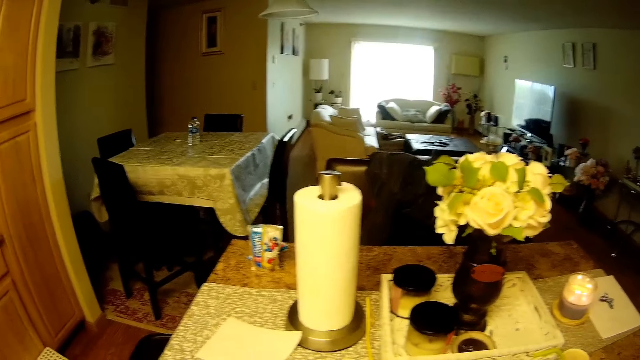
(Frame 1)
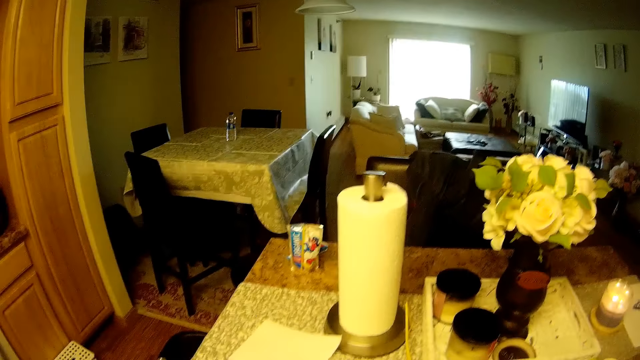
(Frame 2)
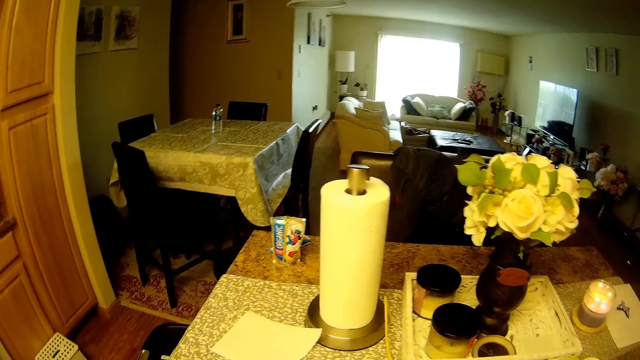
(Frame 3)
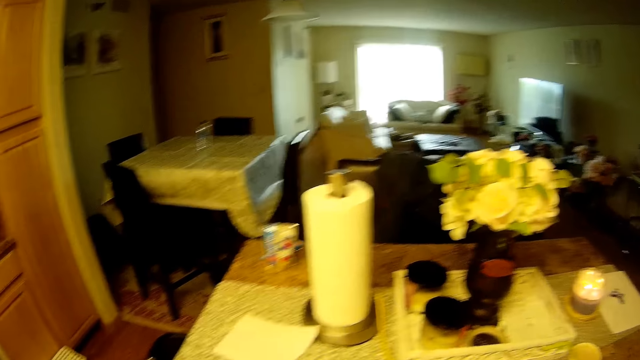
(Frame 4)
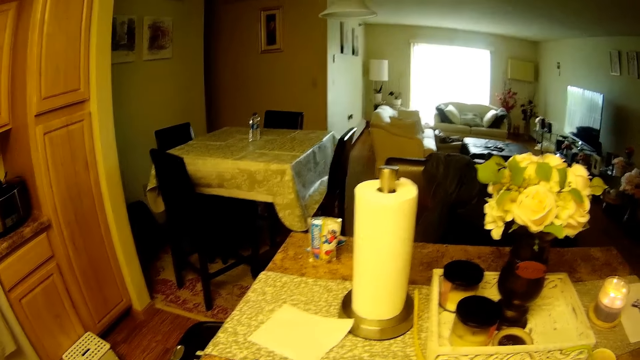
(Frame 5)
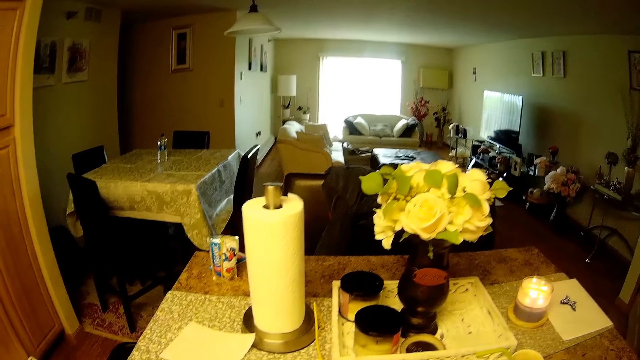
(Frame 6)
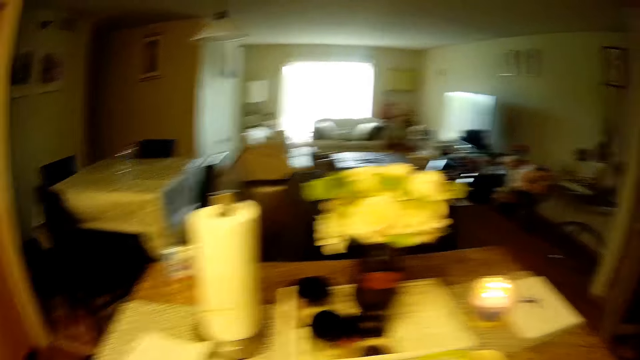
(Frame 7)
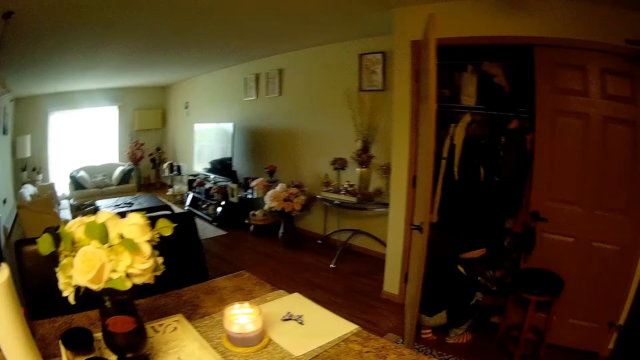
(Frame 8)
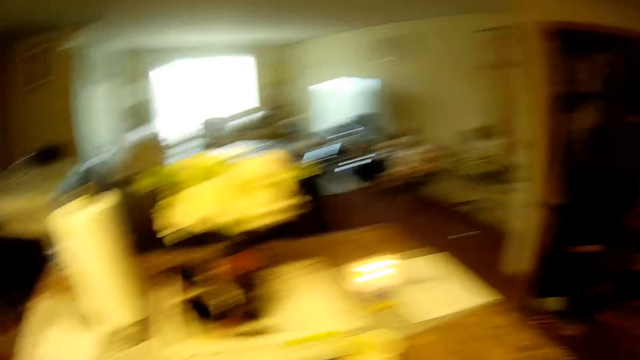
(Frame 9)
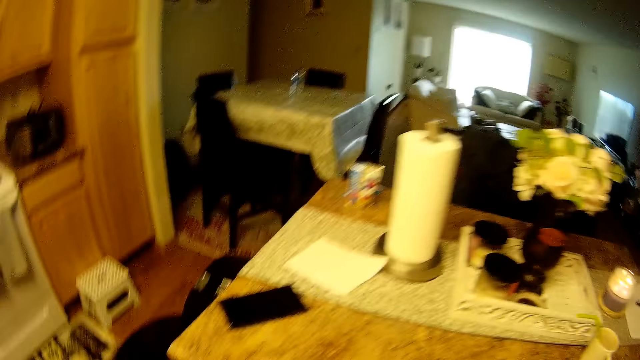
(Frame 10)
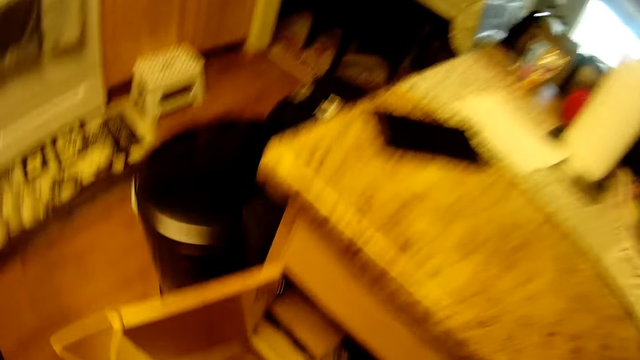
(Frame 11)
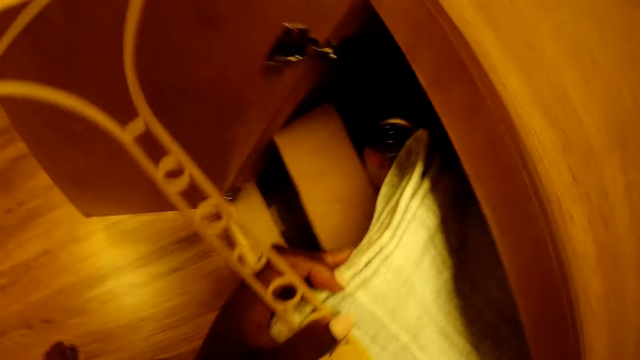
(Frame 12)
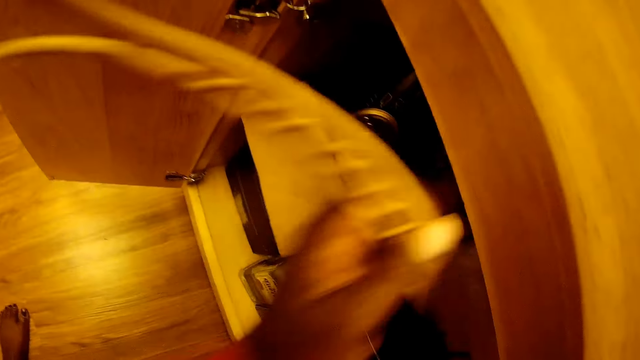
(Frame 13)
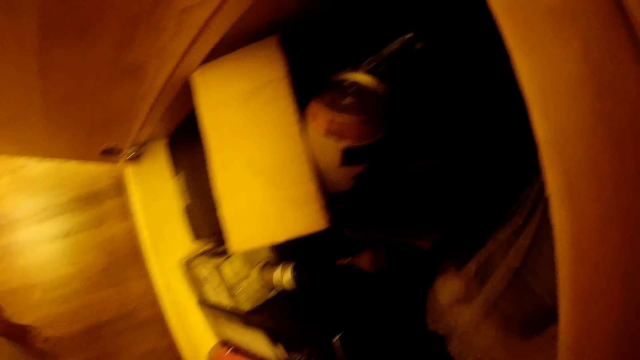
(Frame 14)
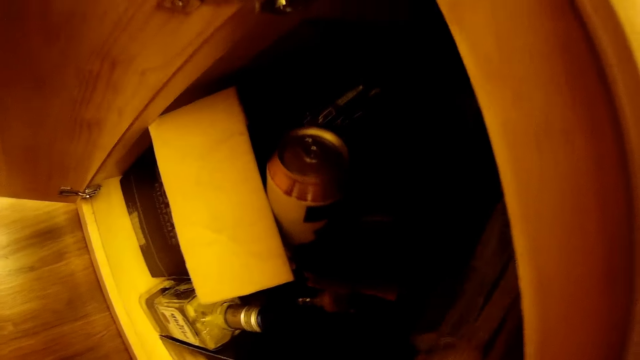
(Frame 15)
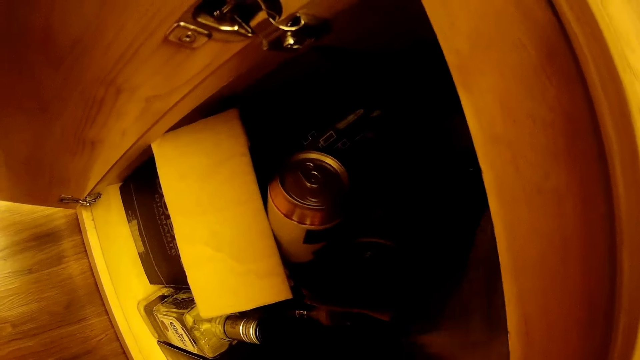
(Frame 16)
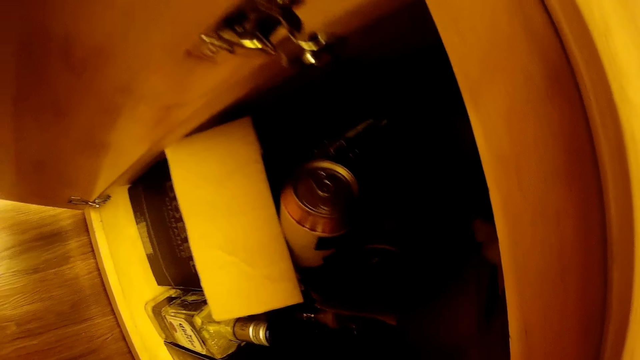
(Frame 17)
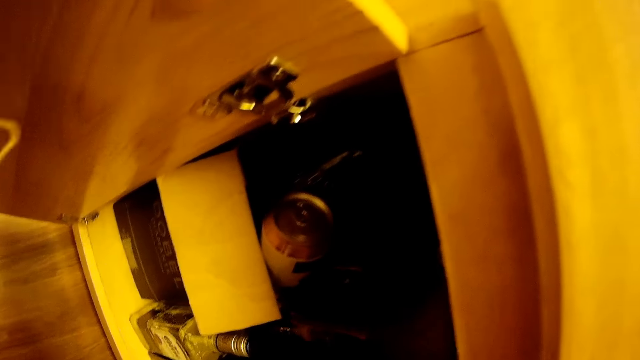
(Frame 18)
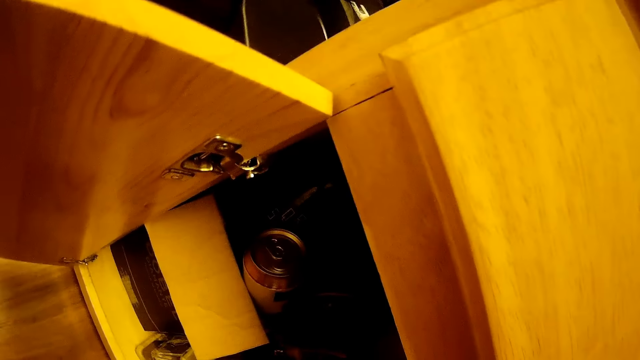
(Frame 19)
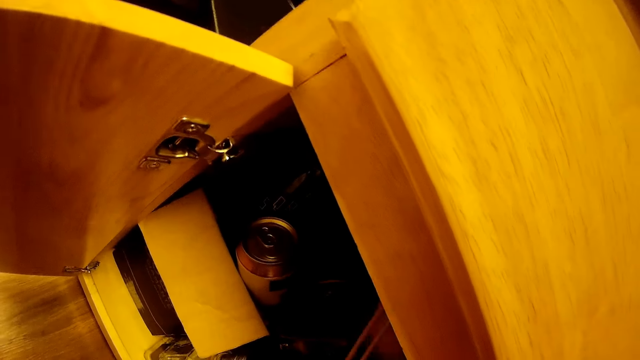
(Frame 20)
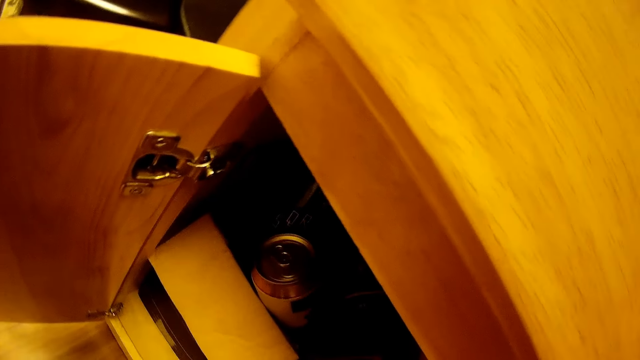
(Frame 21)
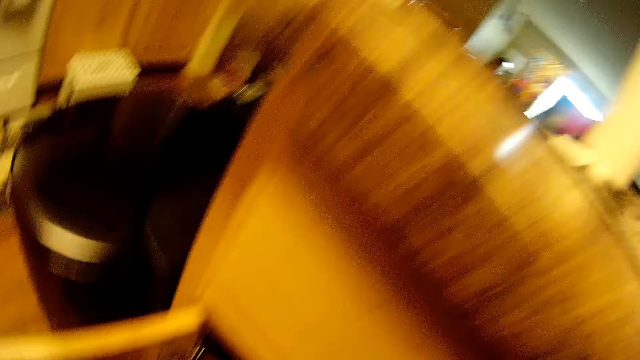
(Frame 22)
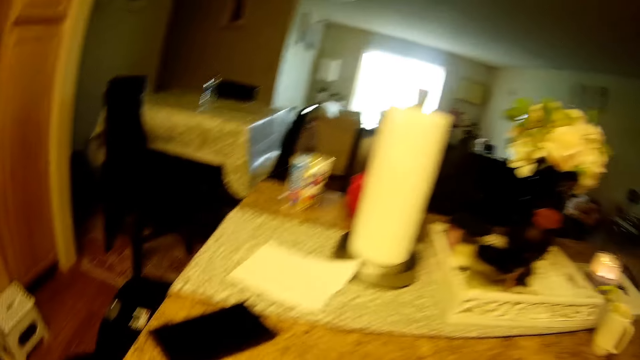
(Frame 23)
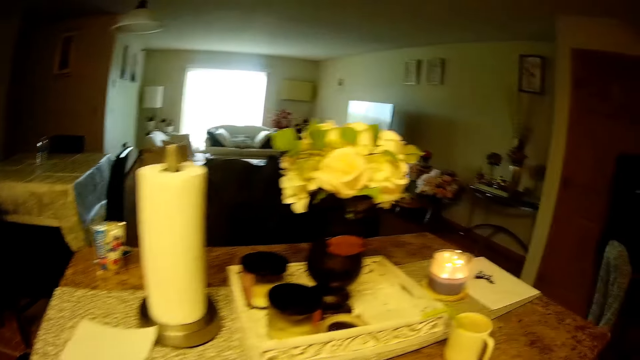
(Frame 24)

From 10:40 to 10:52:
The camera wearer puts the washcloths in the kitchen cabinet with a hanger in her left hand. She pushes the washcloths in the cabinet with her right hand. She puts the hanger in her right hand into the cabinet.

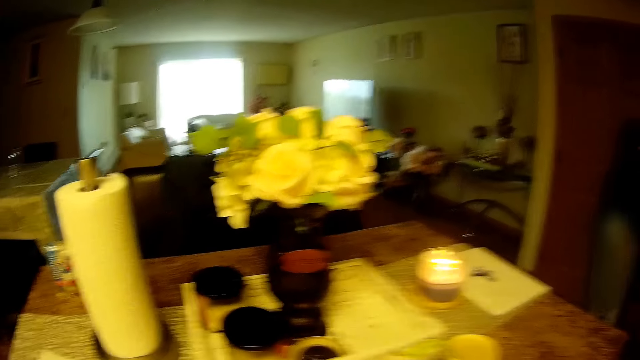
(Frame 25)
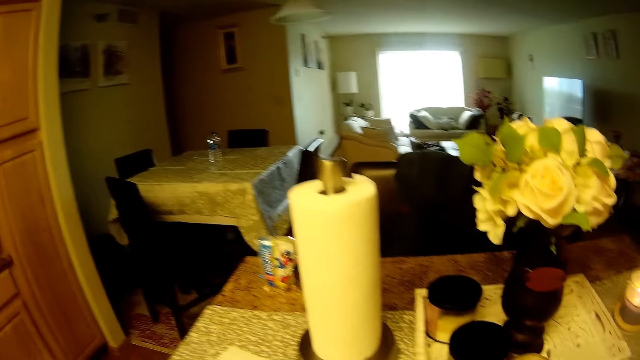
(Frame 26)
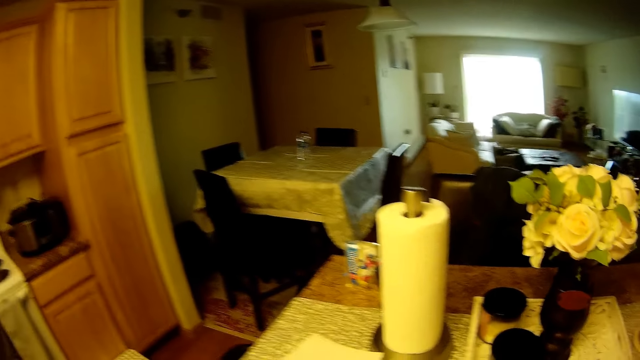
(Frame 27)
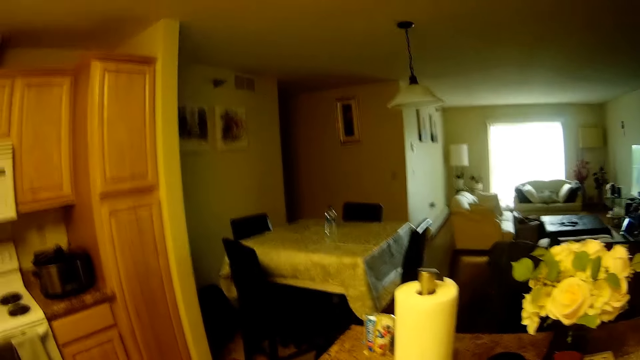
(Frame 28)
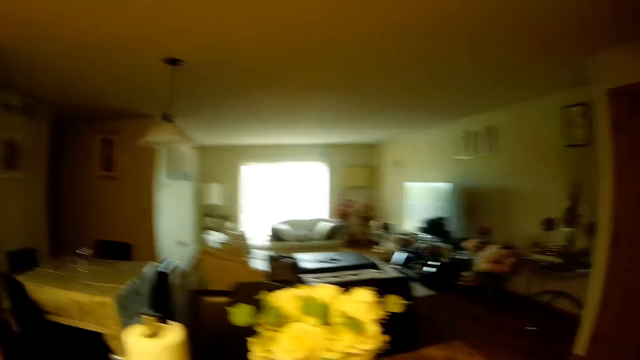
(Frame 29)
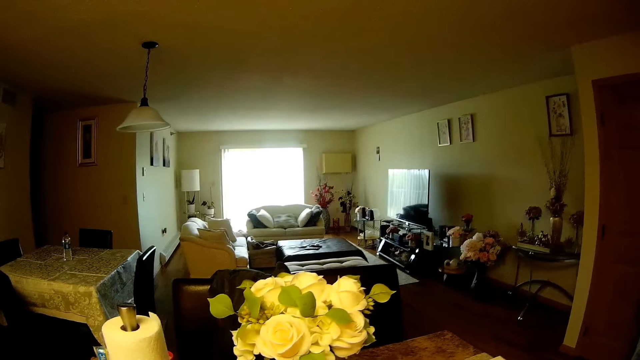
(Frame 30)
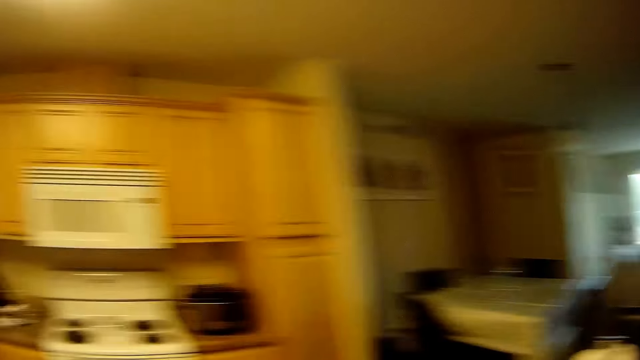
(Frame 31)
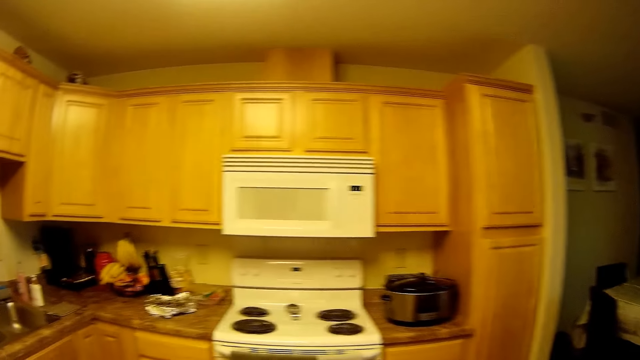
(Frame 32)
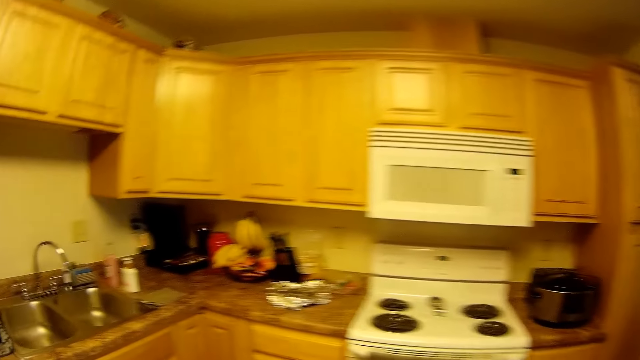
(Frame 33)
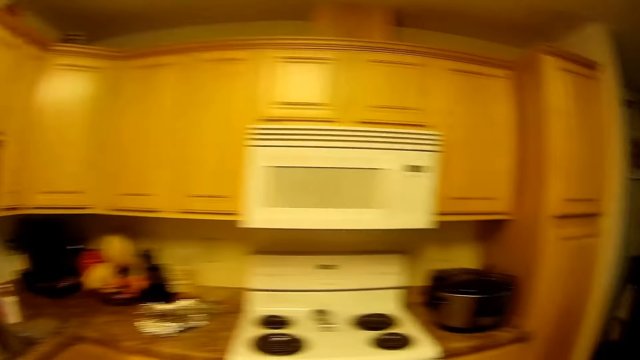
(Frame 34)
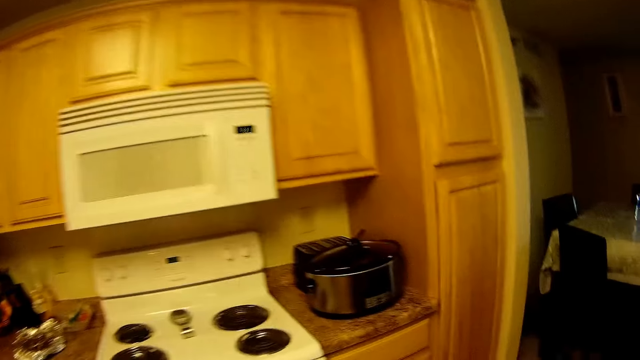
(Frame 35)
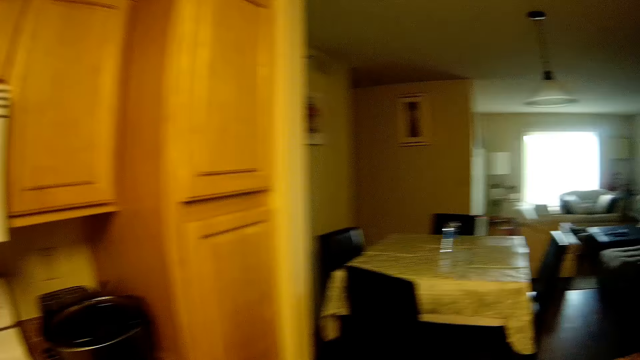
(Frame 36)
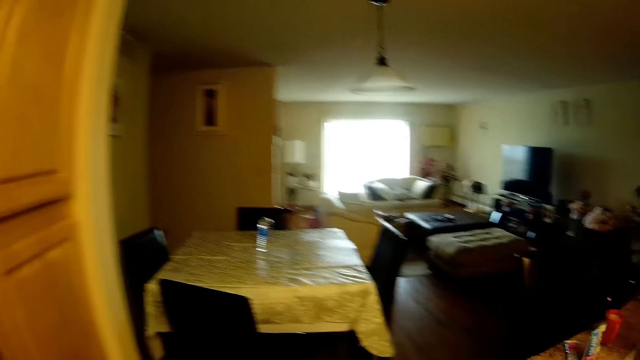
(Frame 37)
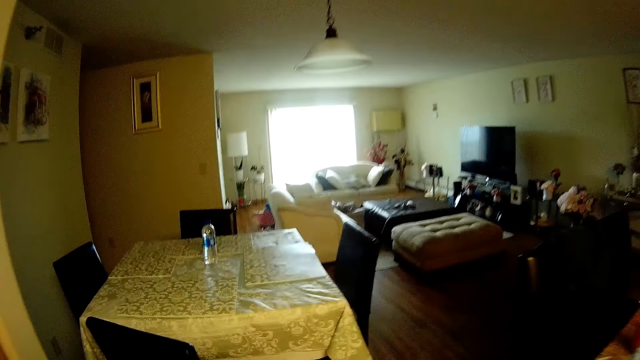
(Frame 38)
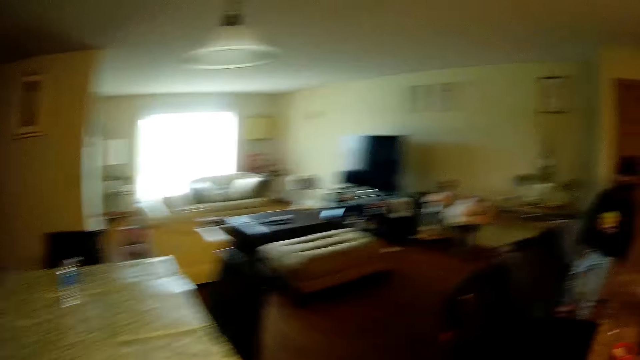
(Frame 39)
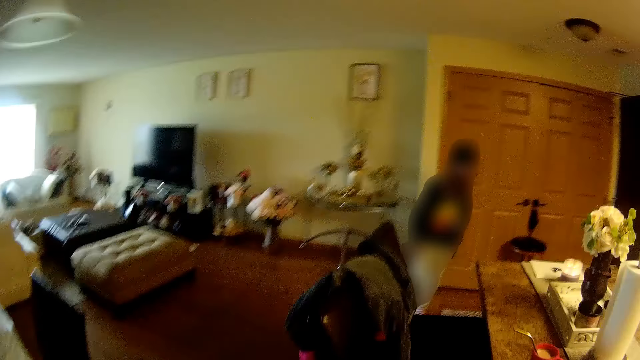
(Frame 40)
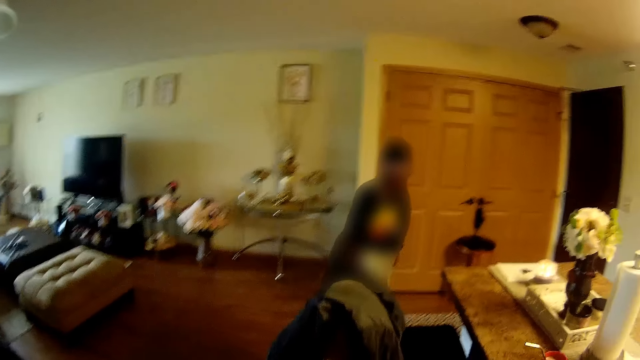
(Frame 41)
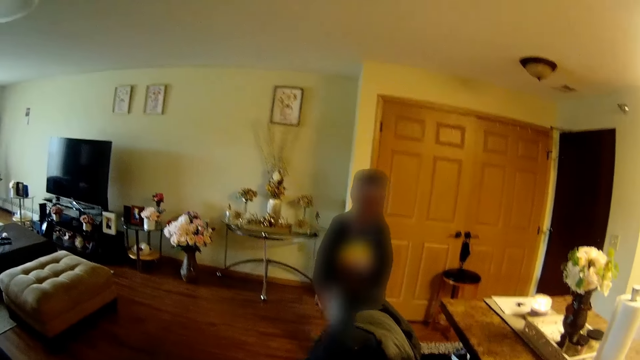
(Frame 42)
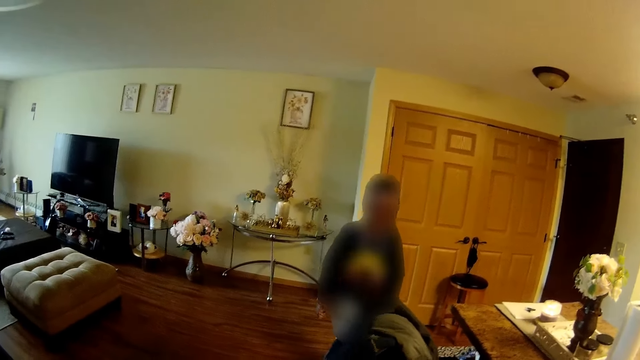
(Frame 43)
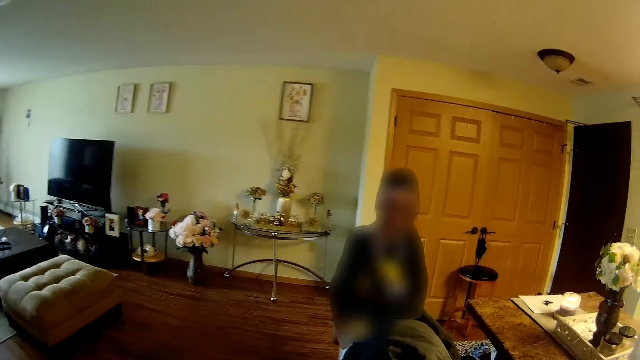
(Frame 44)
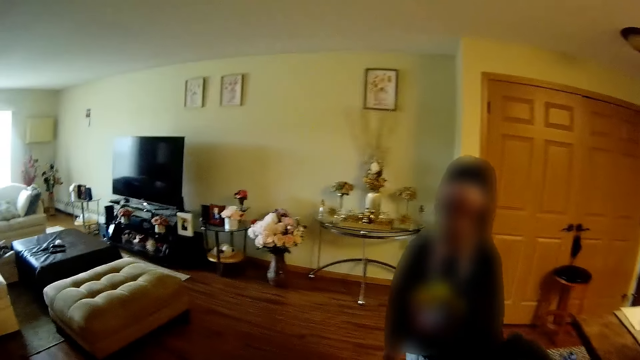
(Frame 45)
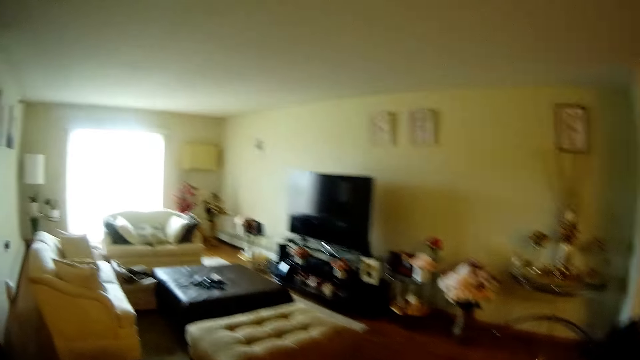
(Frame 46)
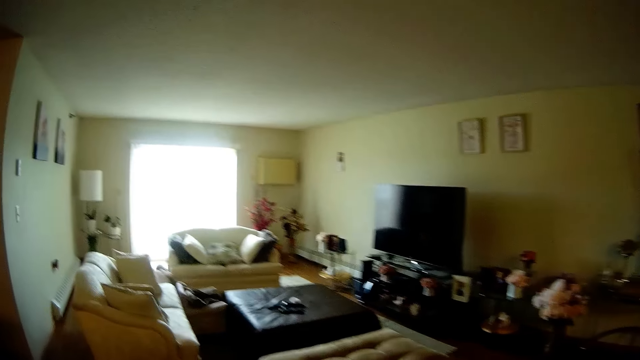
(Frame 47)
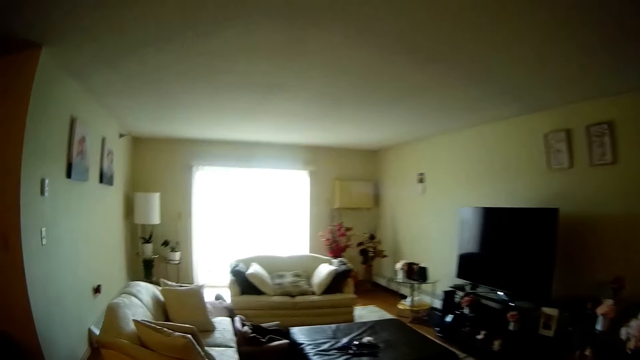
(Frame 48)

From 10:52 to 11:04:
The camera wearer does something. They walk towards the living room. They walk around the room. A person moves around the room.
